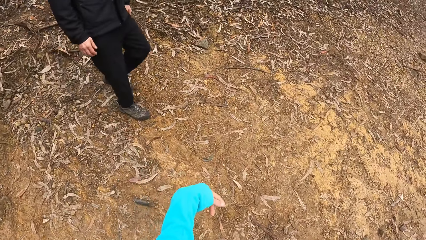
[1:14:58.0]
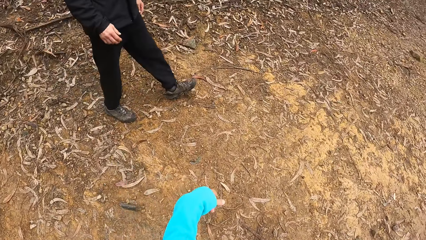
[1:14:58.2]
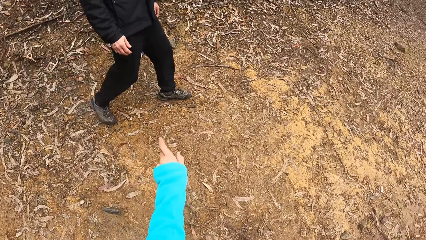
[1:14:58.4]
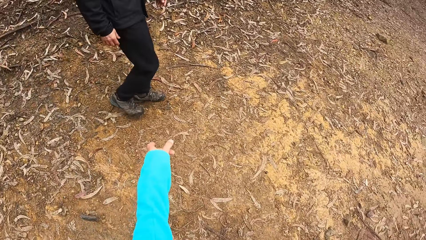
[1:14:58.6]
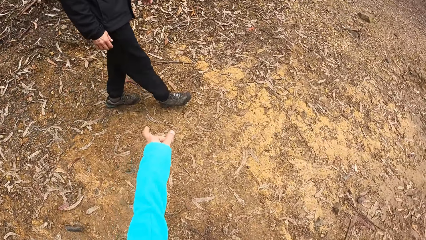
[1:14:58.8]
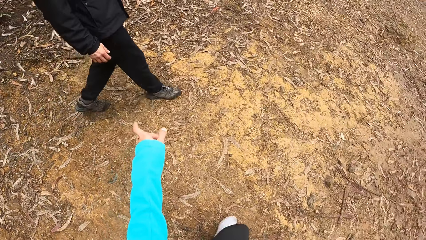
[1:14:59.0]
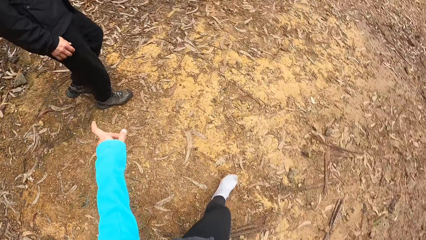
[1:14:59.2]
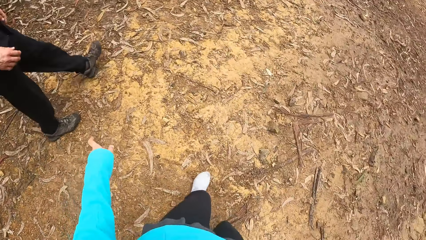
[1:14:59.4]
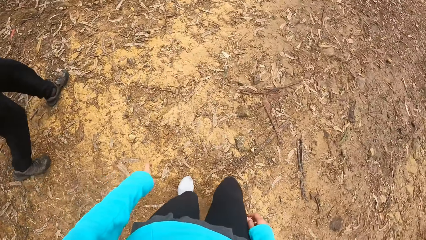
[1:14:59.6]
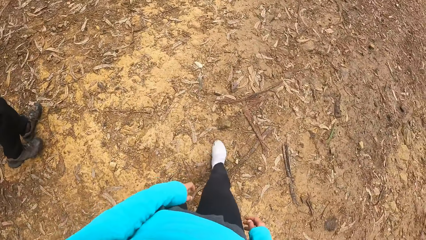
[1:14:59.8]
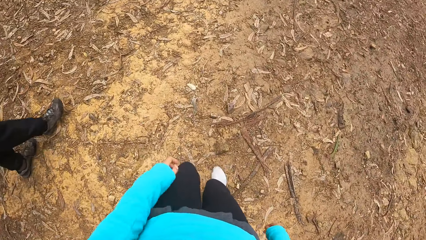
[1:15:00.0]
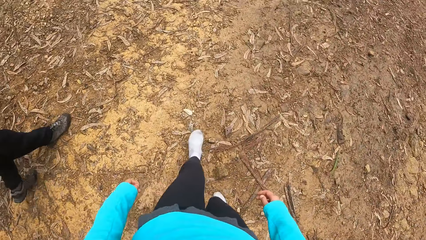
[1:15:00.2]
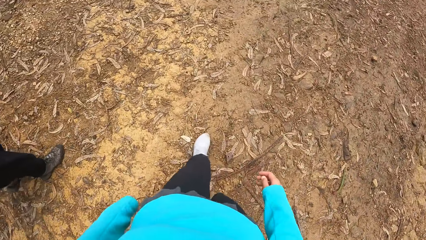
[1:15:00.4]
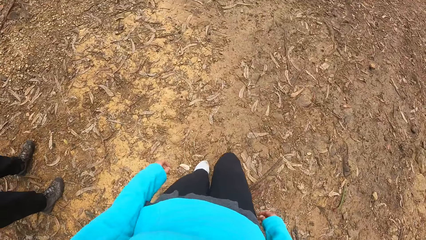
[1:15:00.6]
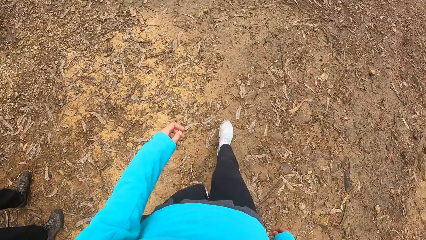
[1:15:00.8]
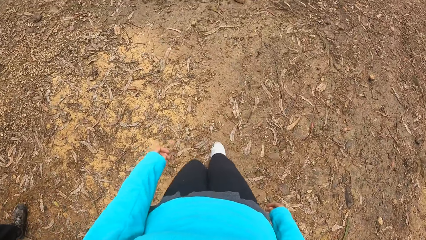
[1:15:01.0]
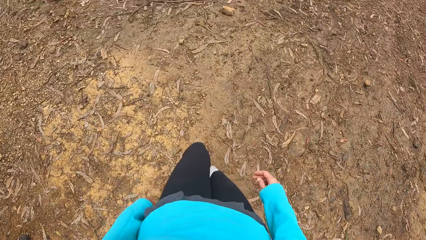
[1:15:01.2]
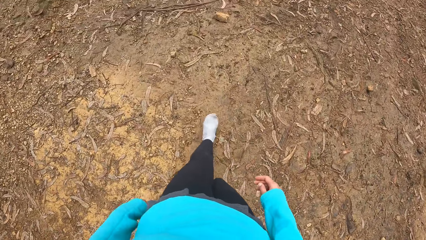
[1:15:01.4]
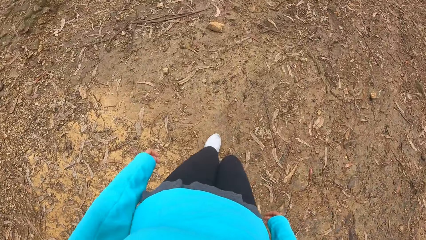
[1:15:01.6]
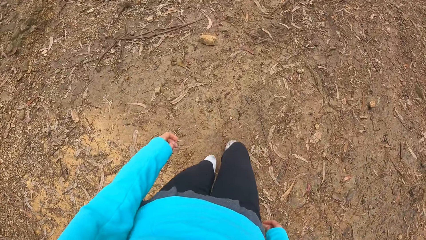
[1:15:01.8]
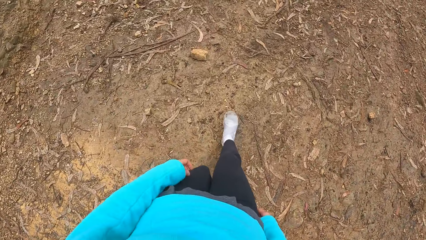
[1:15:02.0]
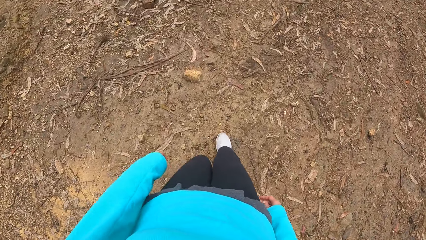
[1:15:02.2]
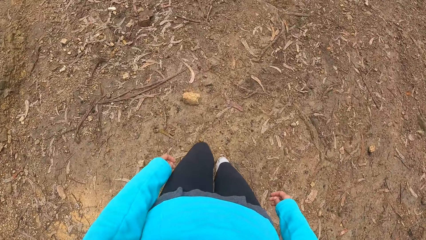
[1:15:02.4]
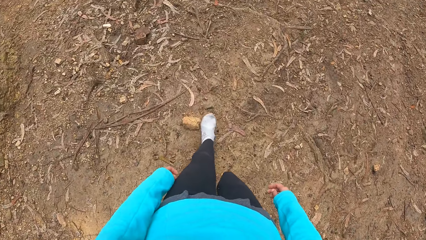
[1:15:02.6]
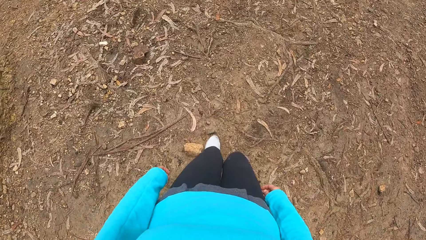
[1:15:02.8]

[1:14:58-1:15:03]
The camera wearer converses with the man.

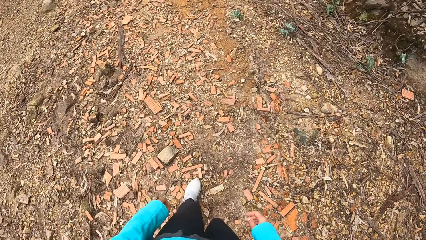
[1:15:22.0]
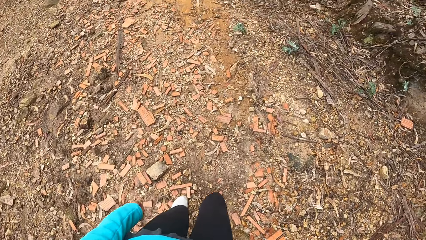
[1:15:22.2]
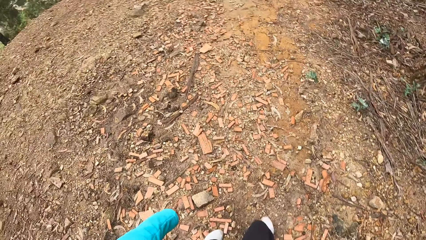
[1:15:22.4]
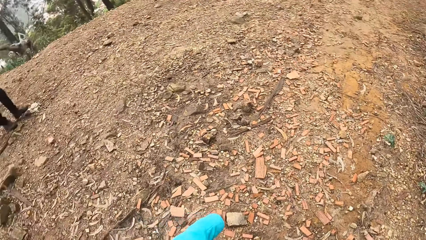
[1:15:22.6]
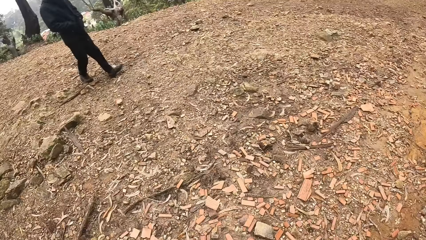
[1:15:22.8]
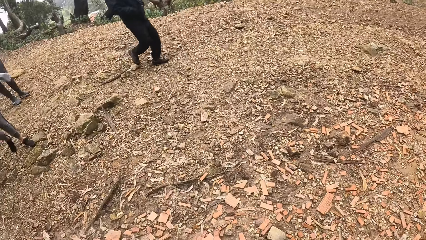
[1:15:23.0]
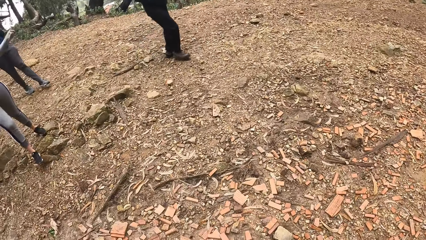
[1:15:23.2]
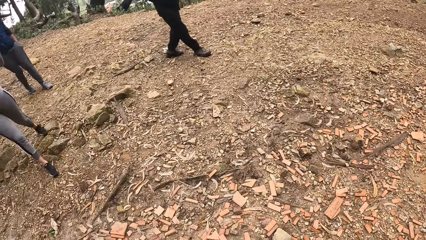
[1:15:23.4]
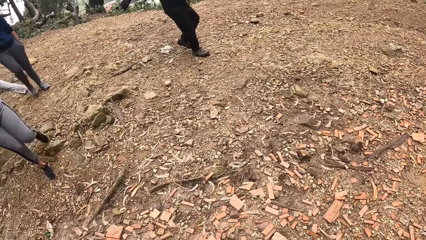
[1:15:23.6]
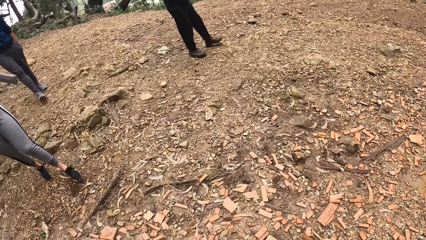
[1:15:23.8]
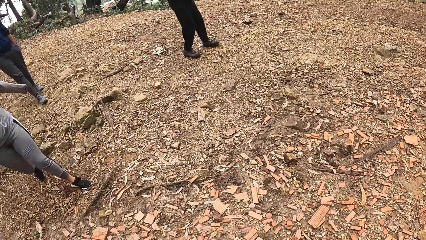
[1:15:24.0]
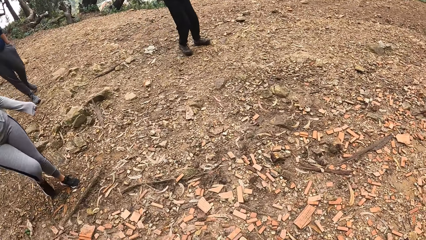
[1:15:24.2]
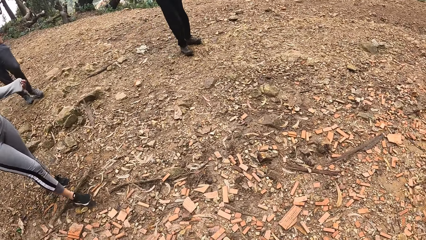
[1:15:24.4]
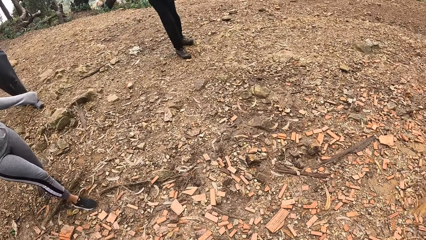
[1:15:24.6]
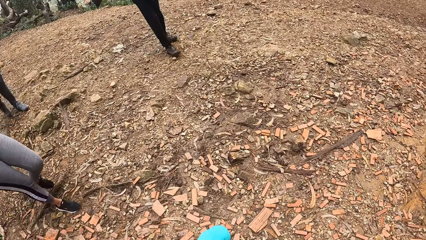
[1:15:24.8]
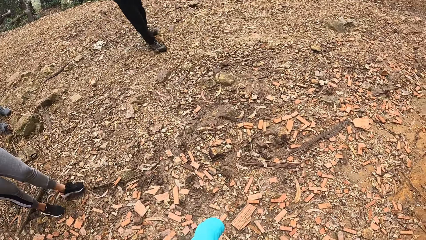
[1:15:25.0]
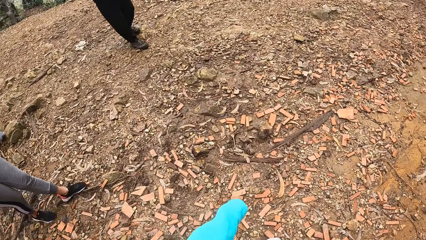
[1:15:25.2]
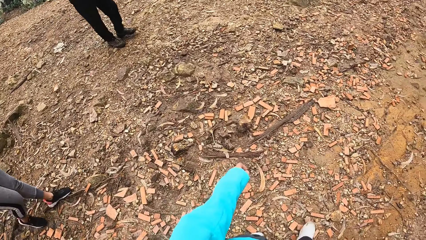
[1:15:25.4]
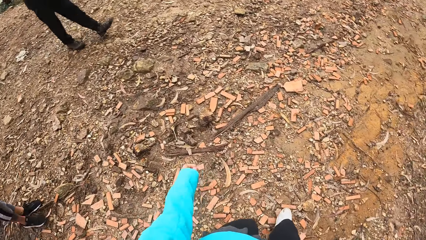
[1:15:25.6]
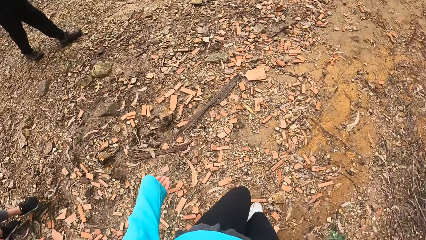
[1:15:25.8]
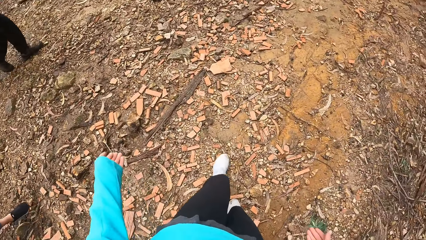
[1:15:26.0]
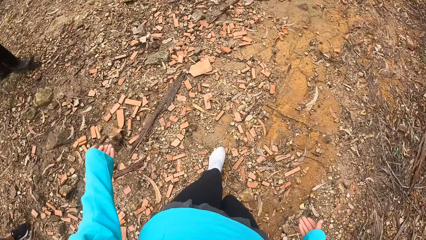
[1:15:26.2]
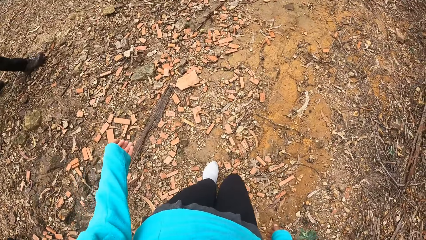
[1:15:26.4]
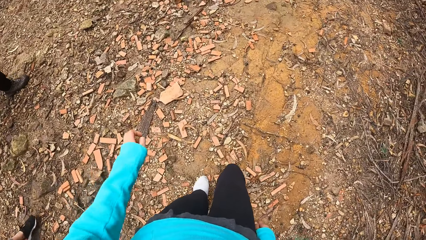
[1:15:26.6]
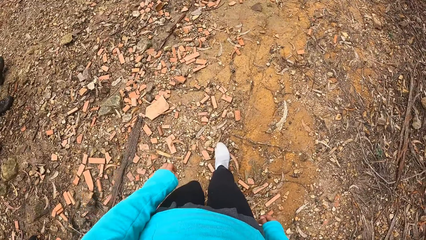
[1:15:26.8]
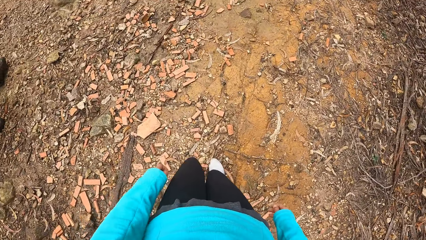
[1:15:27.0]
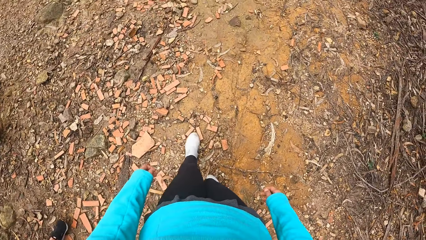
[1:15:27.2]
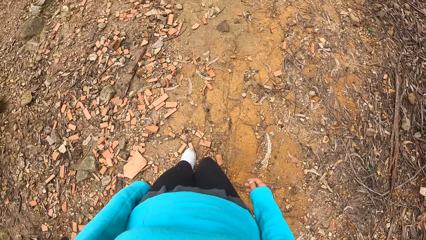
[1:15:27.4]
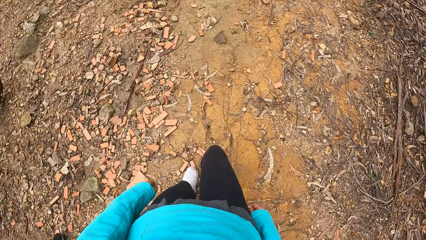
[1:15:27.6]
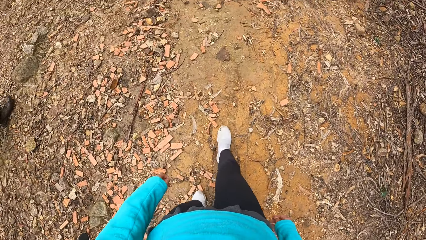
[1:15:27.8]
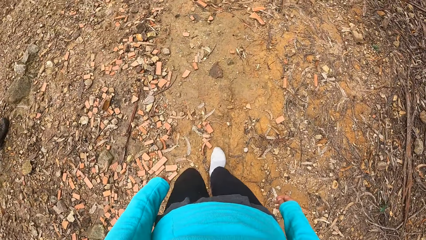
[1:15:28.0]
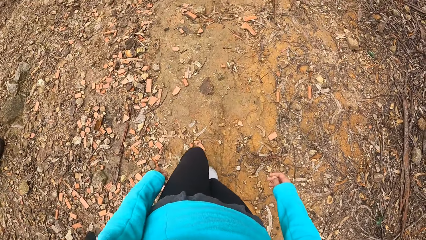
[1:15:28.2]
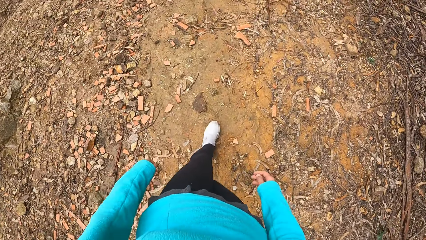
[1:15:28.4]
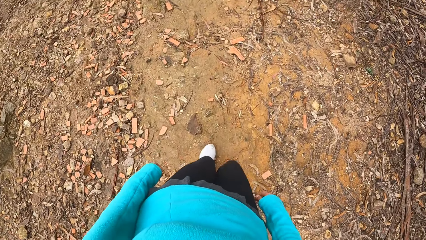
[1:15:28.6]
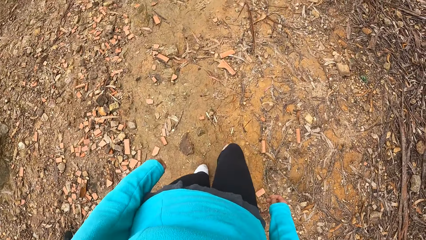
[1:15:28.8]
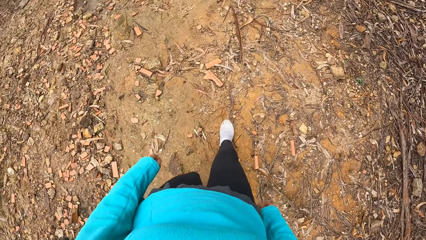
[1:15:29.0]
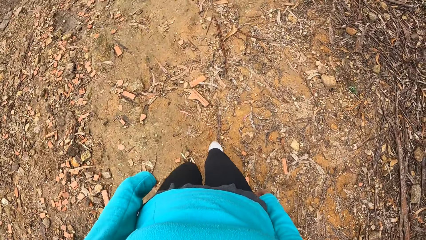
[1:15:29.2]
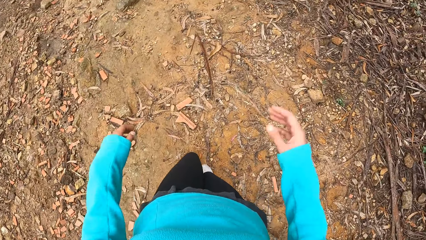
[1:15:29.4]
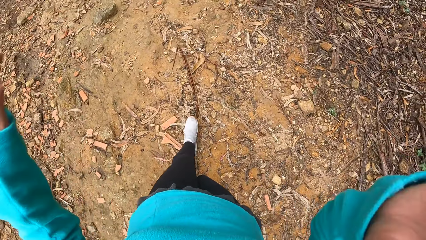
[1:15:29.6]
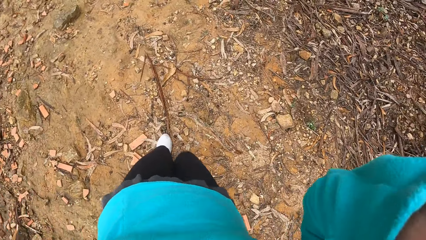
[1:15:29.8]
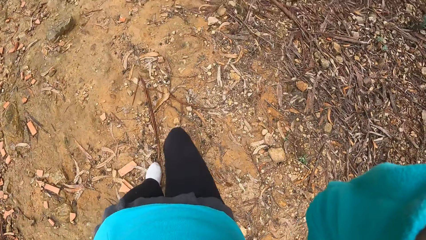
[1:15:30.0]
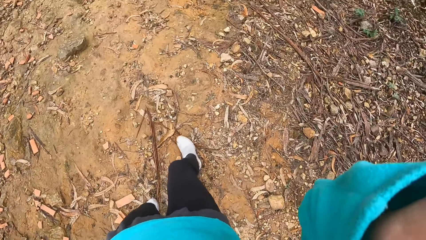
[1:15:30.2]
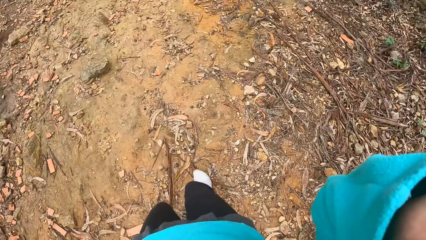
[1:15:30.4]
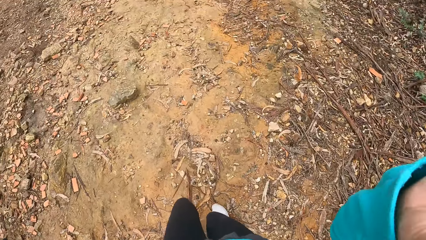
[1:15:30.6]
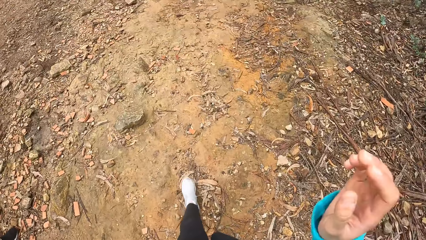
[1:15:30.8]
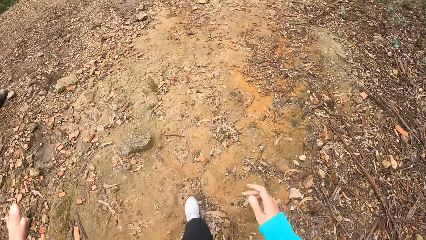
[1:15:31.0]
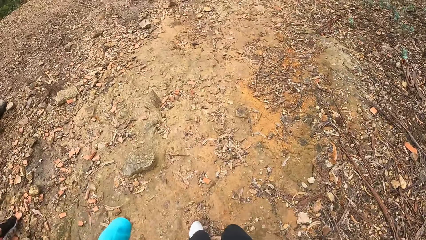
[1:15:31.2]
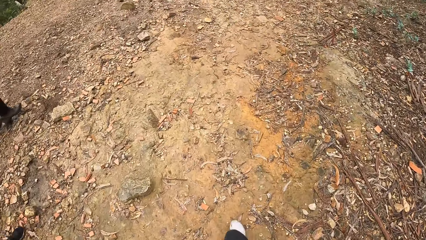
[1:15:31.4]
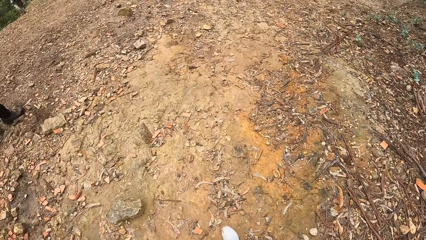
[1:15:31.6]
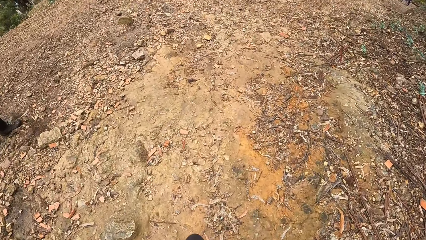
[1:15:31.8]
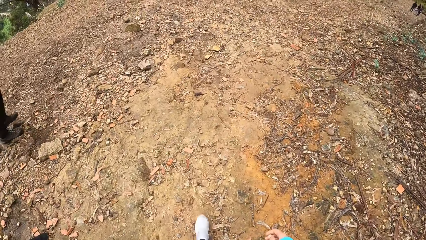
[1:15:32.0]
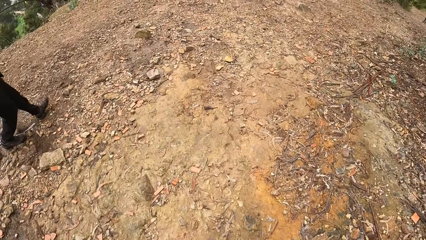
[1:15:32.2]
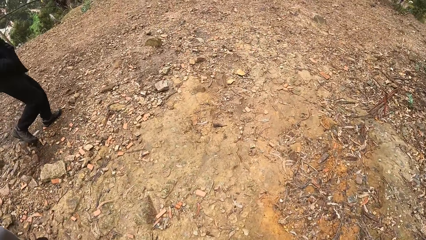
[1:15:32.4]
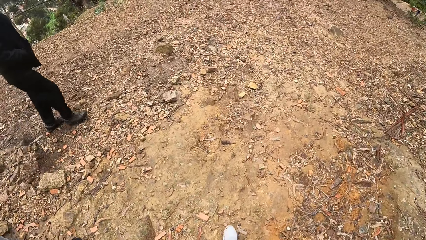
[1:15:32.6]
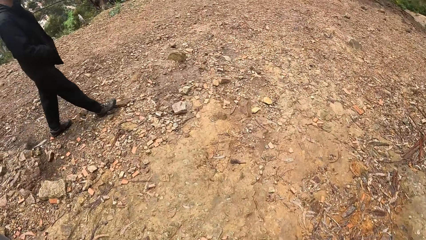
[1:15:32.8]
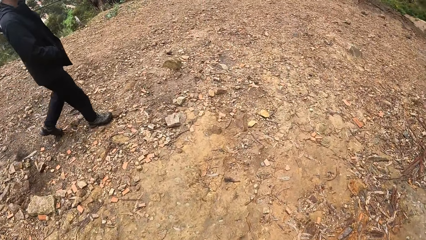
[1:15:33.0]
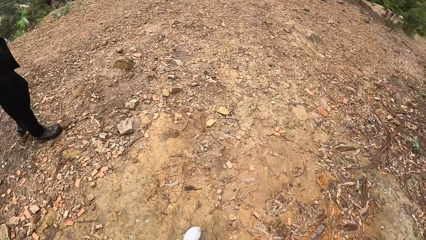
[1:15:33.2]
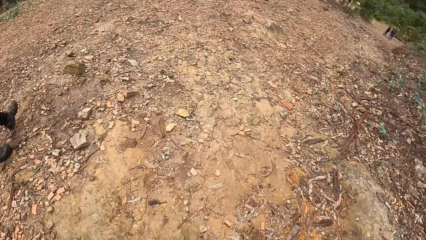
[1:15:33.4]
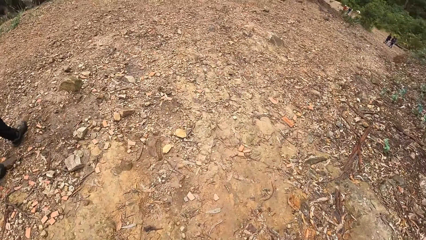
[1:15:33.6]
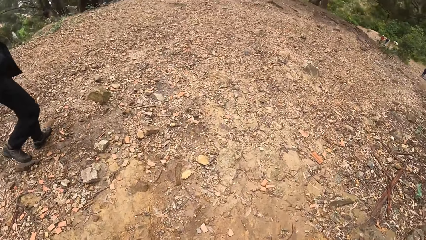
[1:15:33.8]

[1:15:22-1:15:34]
The camera wearer turns. She adjusts the camera with her right hand.
